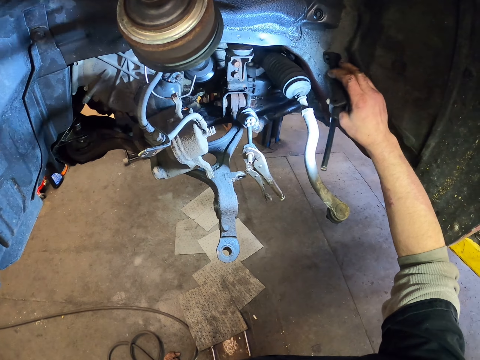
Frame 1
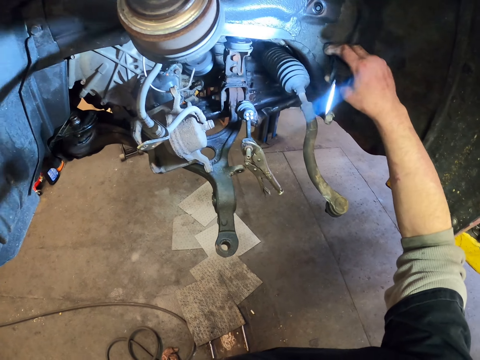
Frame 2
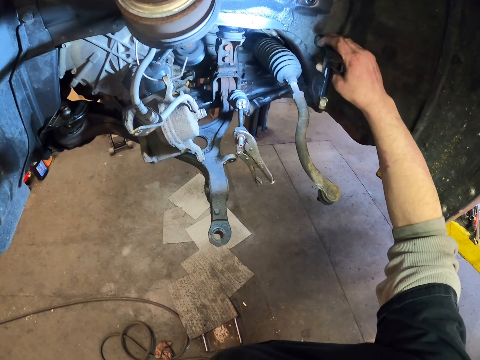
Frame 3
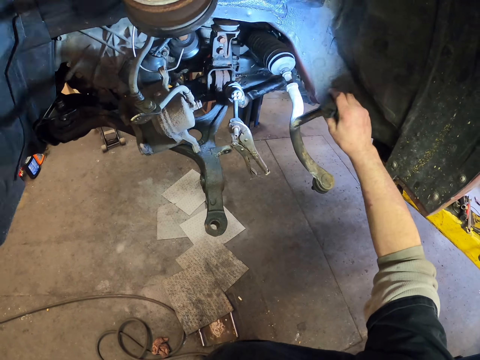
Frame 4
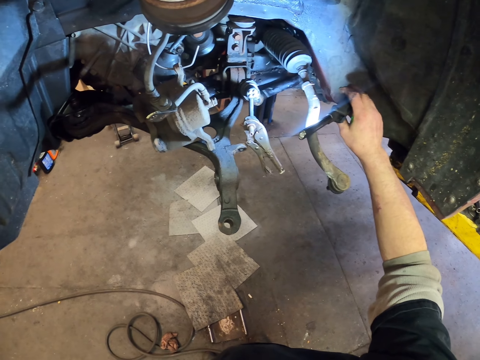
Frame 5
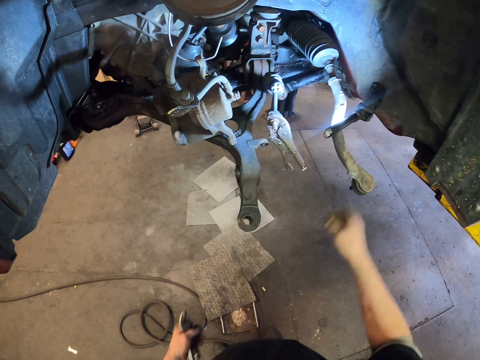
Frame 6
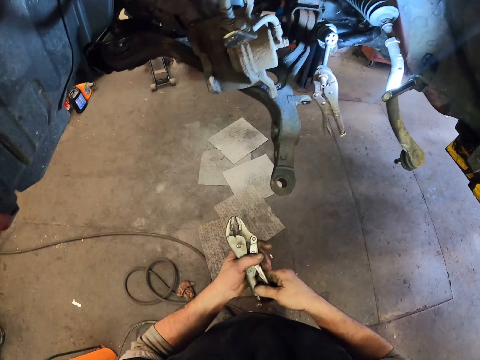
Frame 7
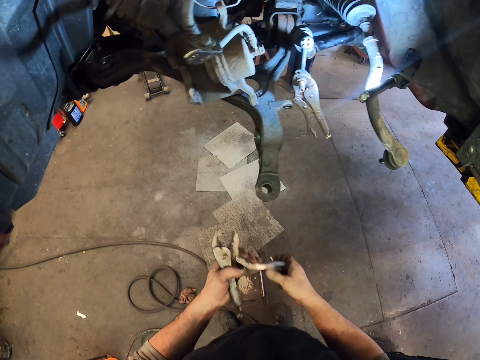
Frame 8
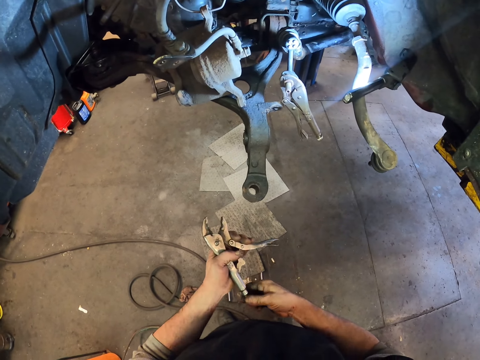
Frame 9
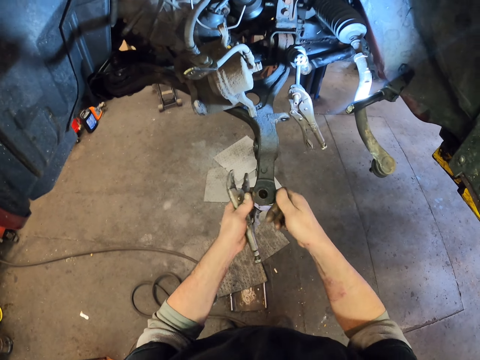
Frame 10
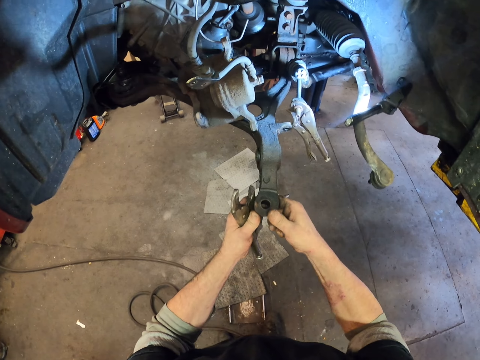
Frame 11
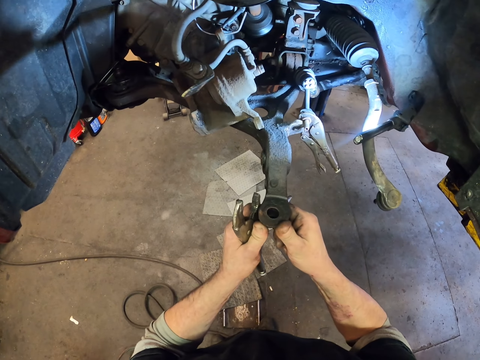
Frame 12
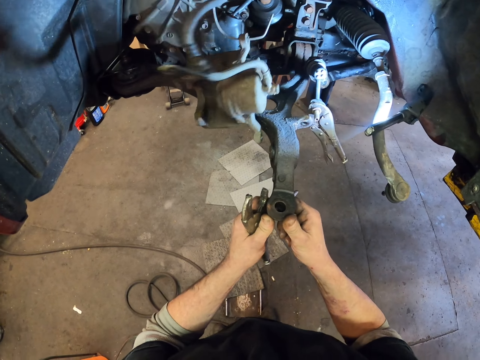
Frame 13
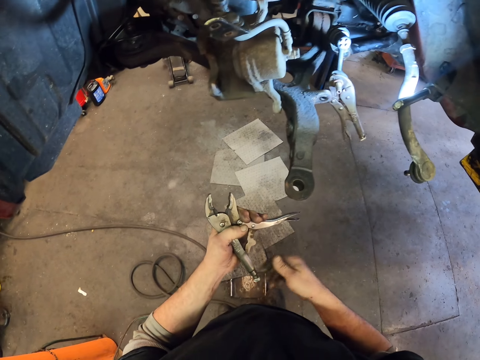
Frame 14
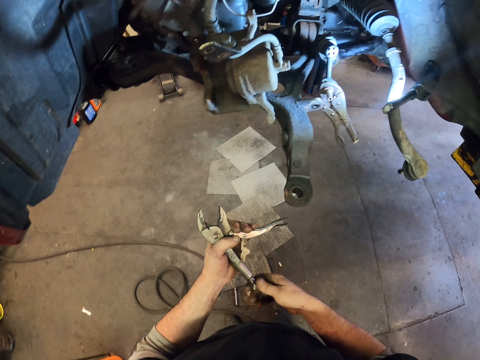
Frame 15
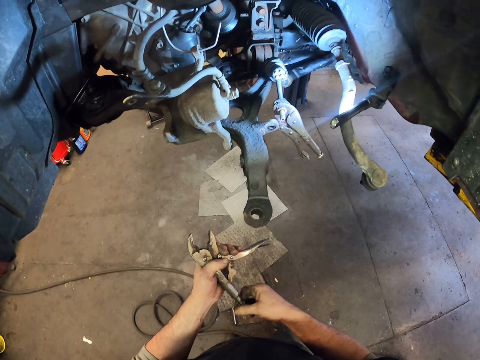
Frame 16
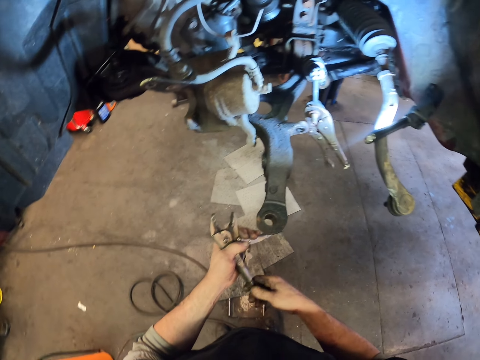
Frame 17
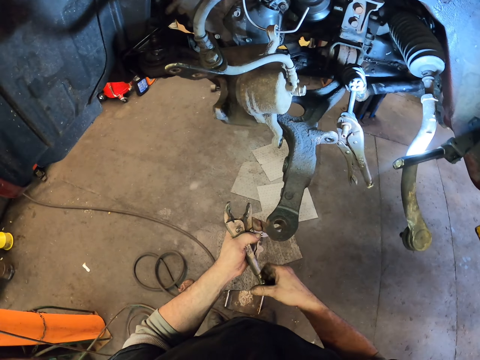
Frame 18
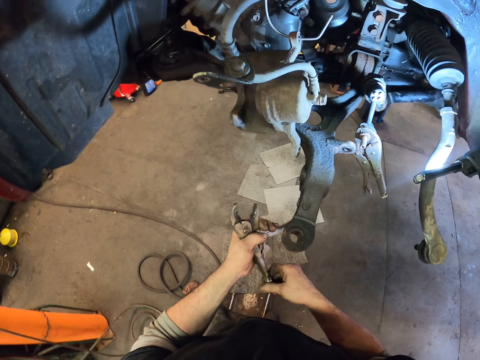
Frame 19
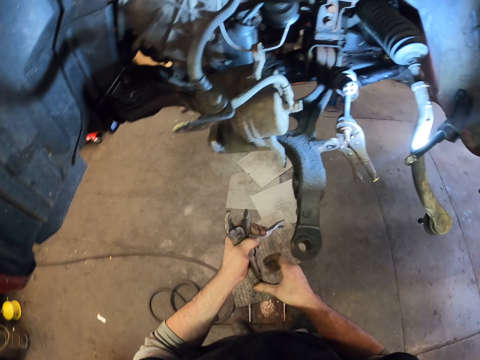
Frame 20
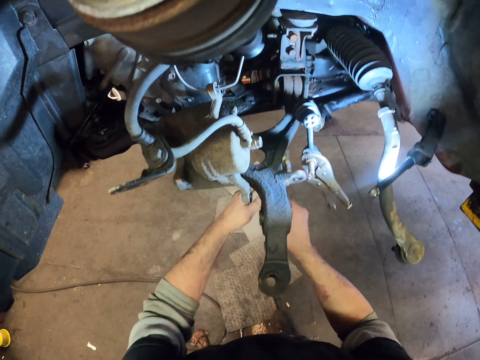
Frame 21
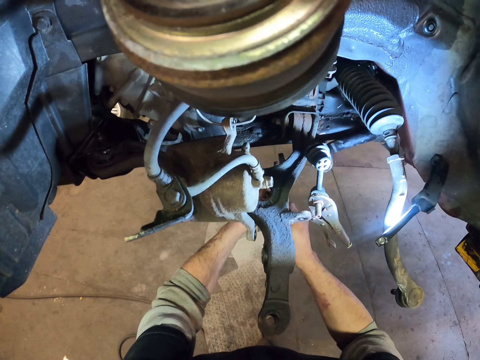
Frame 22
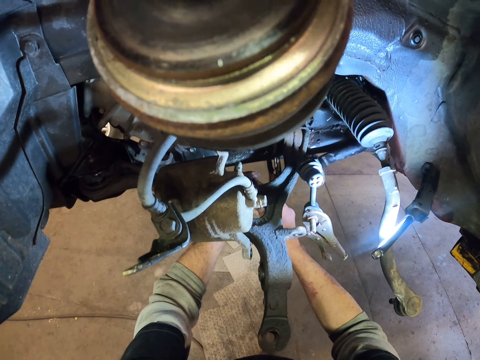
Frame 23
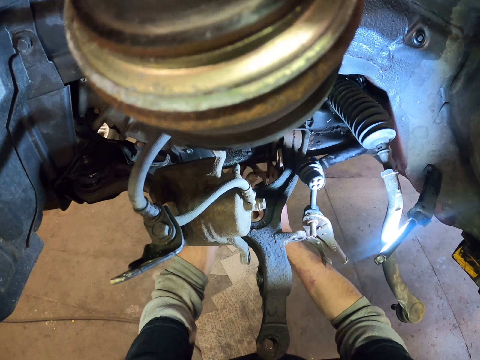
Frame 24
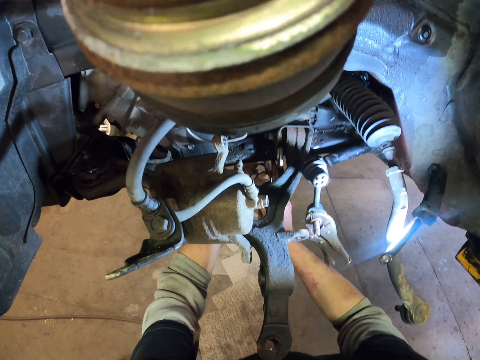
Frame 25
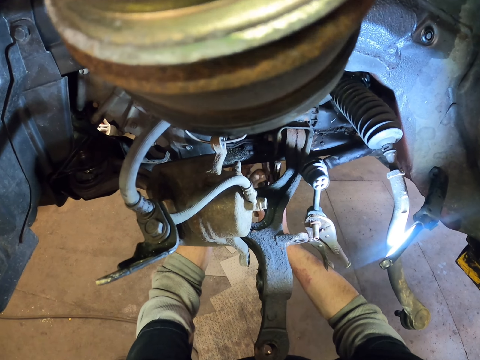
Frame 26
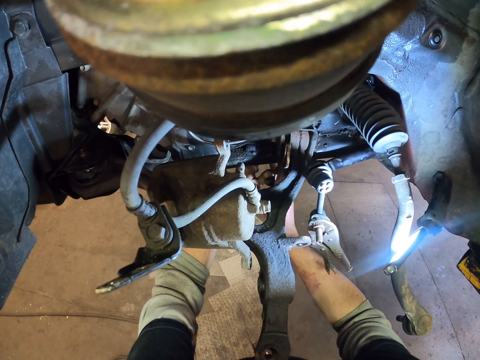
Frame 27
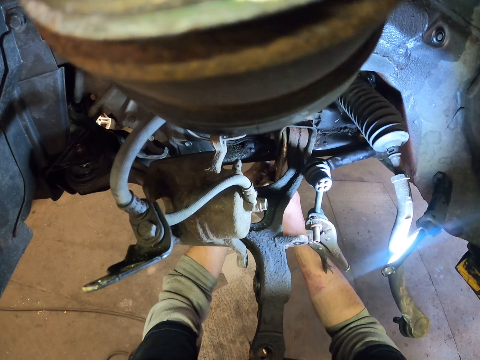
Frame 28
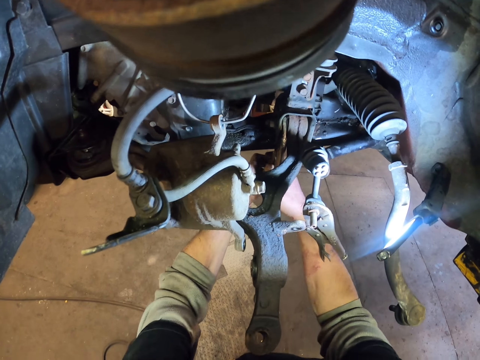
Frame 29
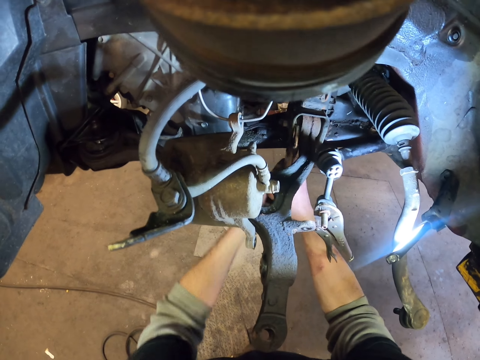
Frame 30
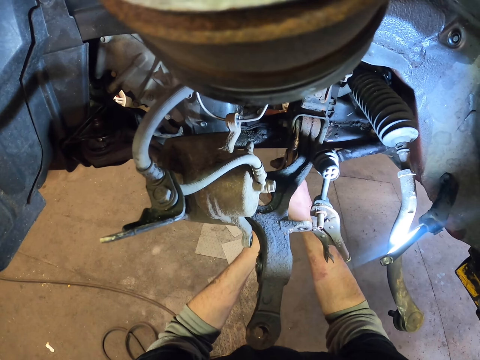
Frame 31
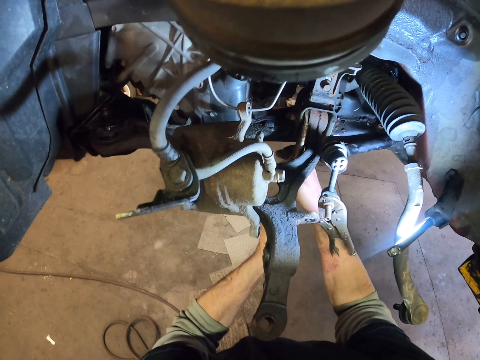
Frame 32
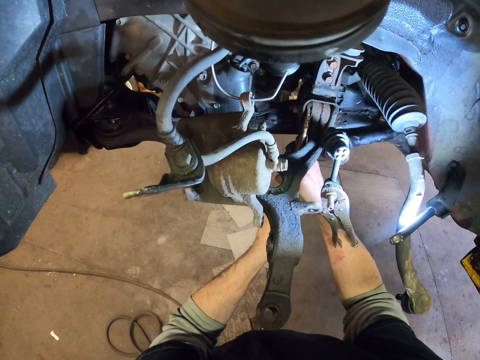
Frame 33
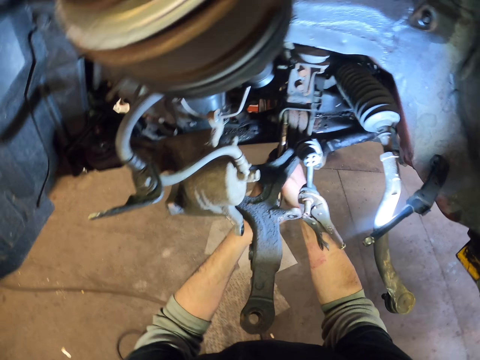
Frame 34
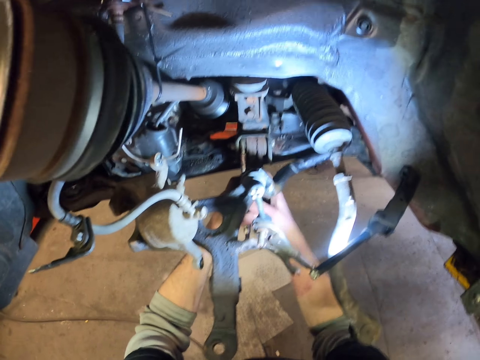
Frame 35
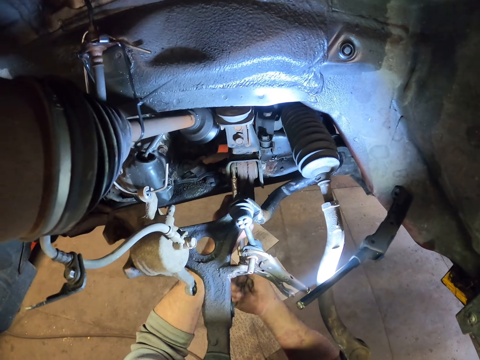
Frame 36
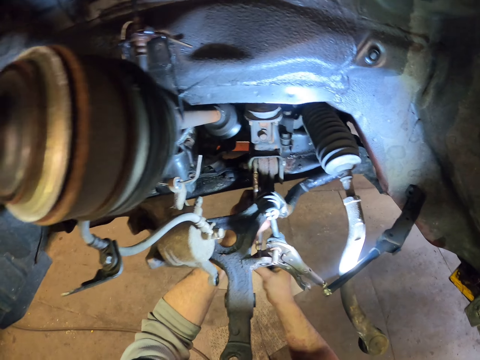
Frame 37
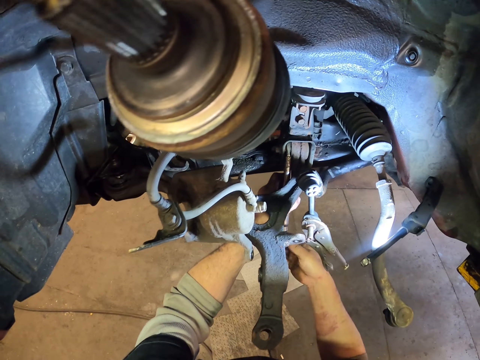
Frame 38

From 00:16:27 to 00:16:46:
The camera wearer puts the hand light aside. They untighten a bolt on the pliers and open the pliers. They do something. They tighten a bolt with the pliers.

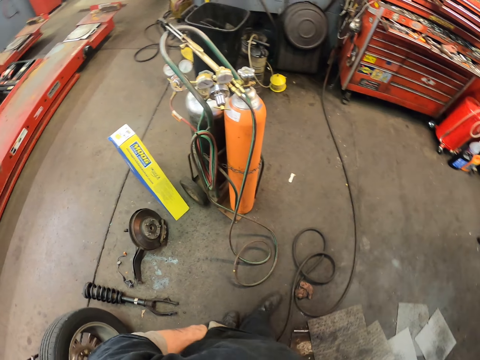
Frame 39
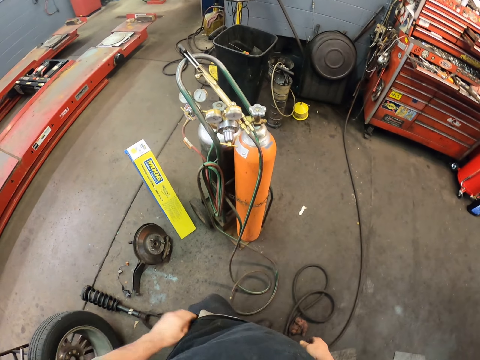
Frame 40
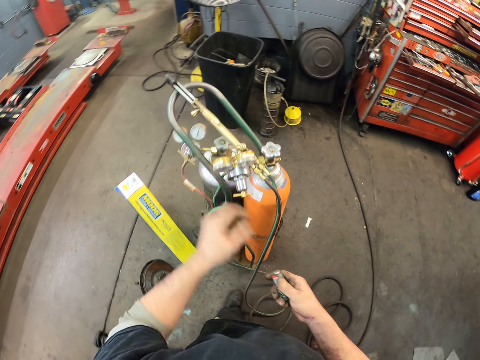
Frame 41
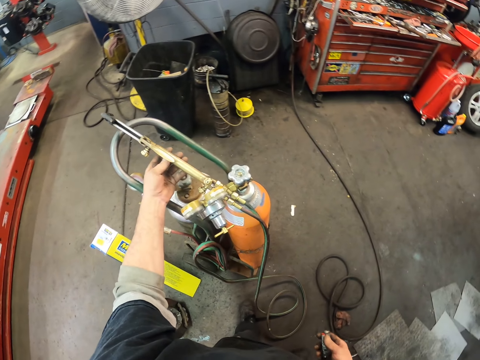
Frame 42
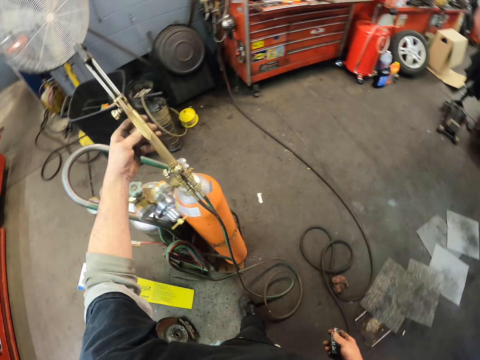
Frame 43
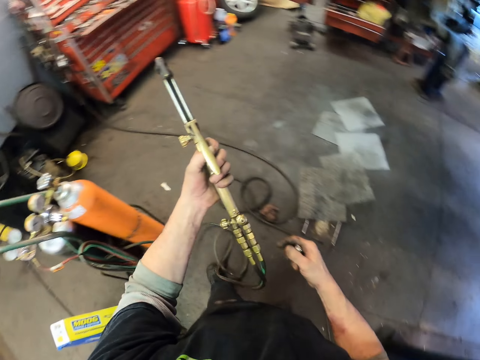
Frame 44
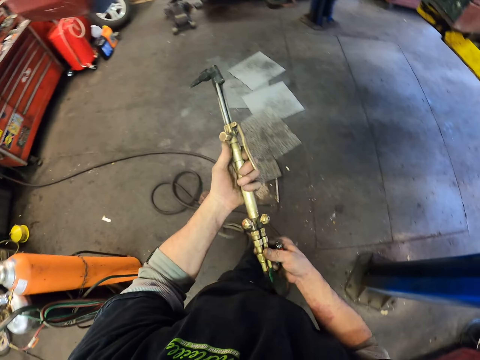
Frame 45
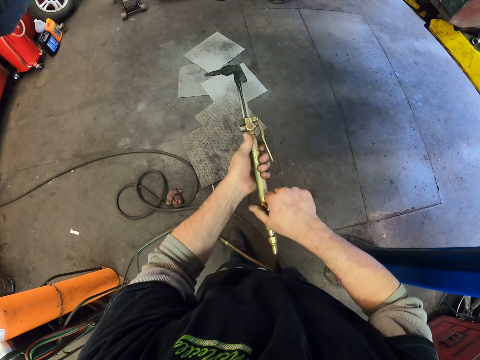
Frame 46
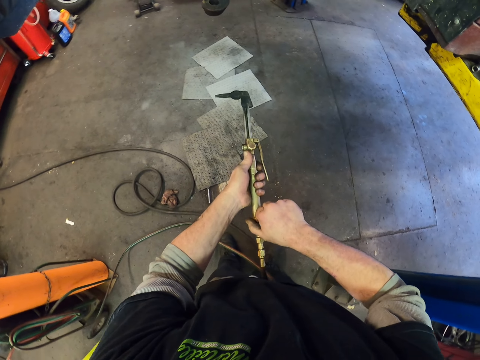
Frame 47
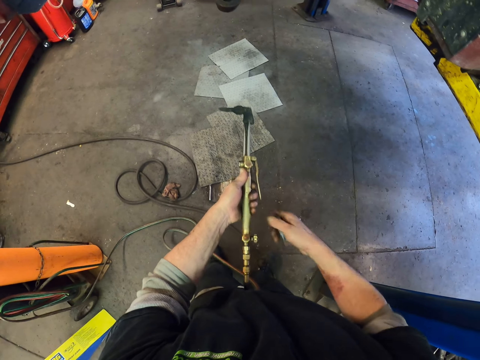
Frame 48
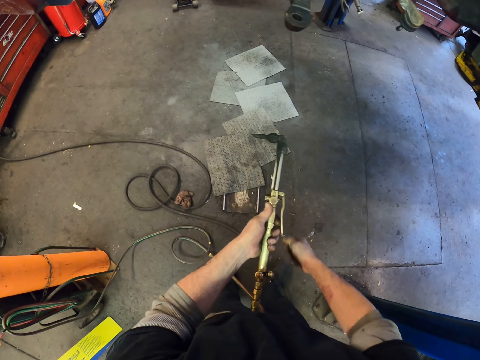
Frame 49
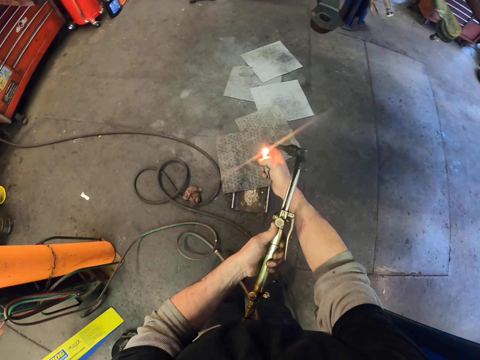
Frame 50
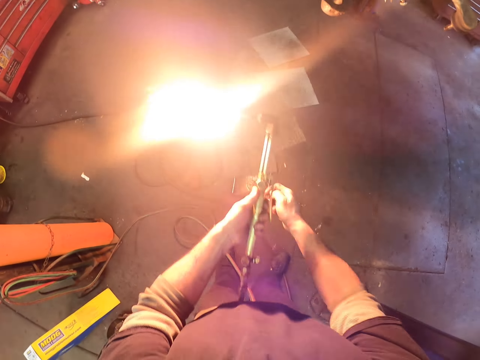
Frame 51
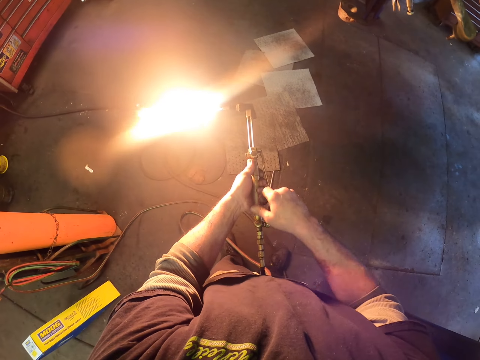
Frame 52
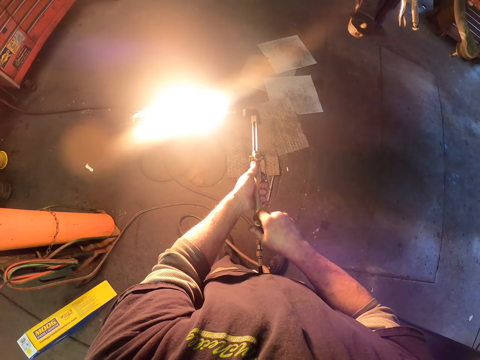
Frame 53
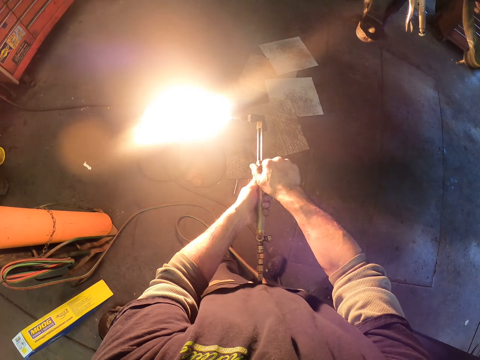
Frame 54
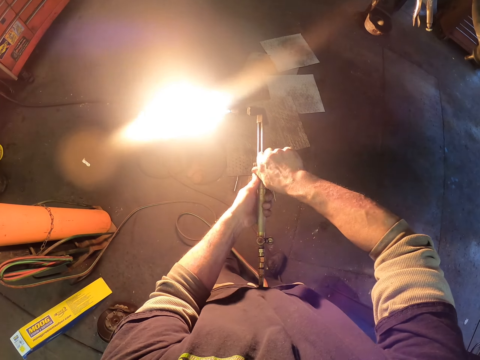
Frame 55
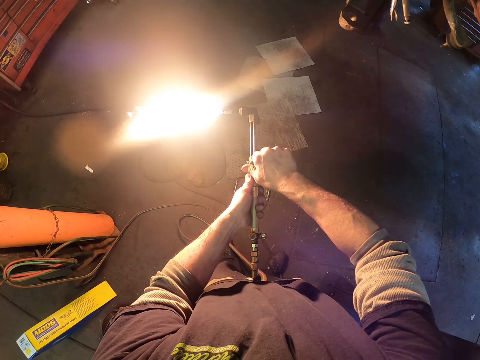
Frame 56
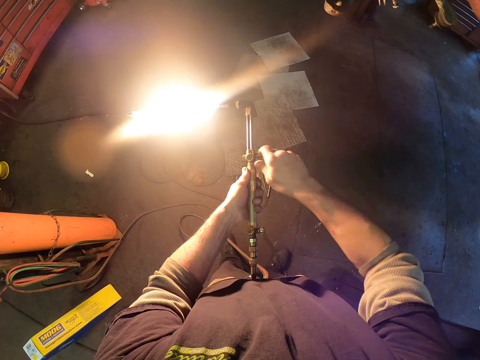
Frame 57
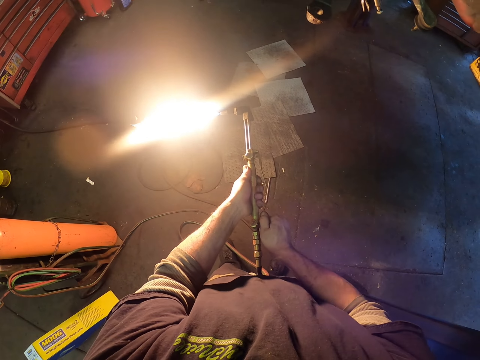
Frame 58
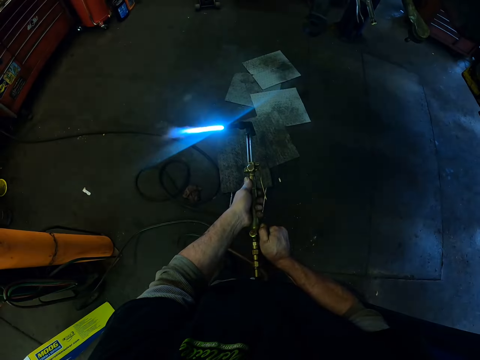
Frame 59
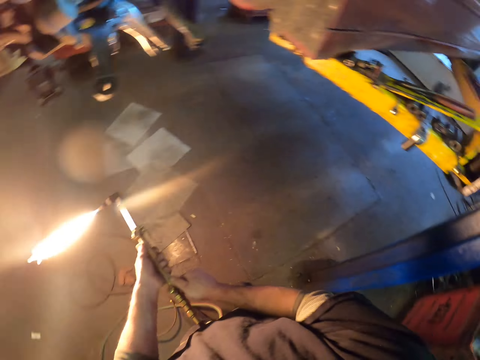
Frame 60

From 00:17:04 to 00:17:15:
The camera wearer takes the fire gun and picks up the wire. They light the fire gun with a fire lighter and turn the gas on.
